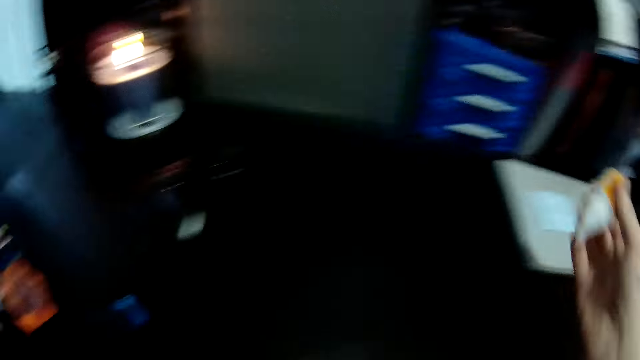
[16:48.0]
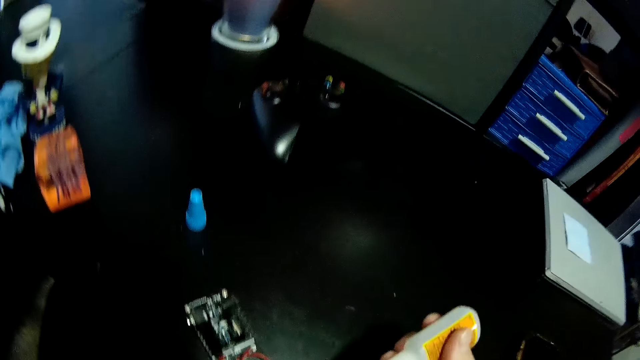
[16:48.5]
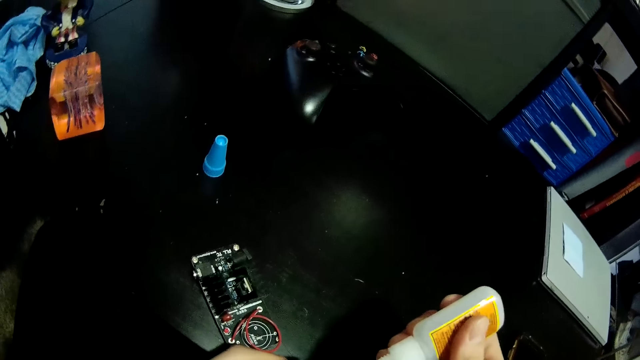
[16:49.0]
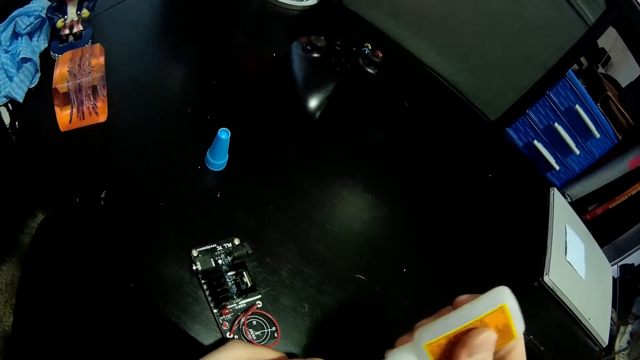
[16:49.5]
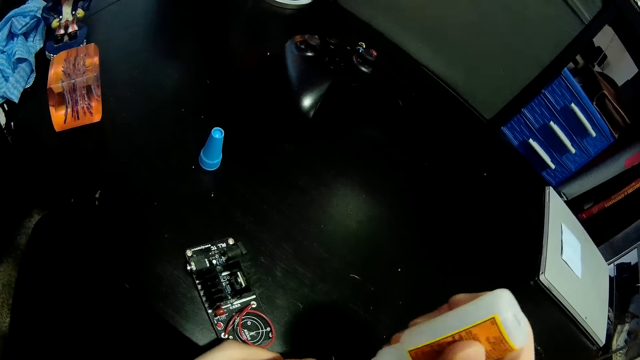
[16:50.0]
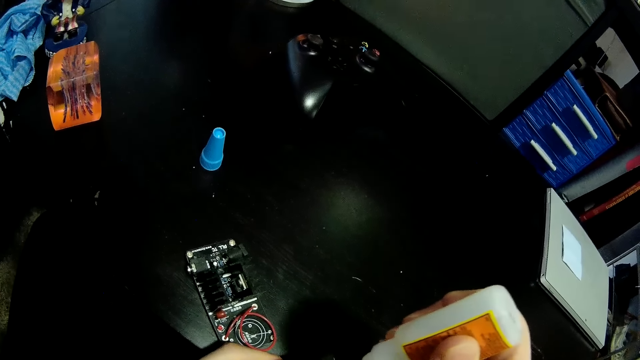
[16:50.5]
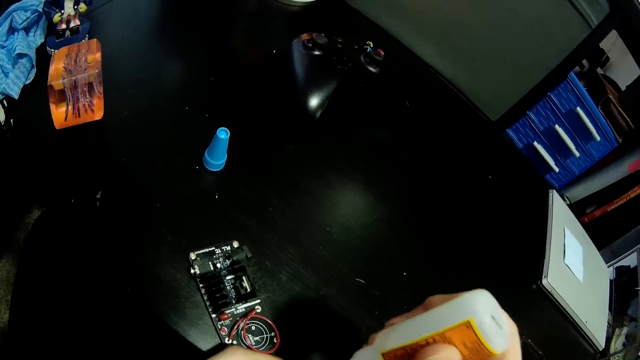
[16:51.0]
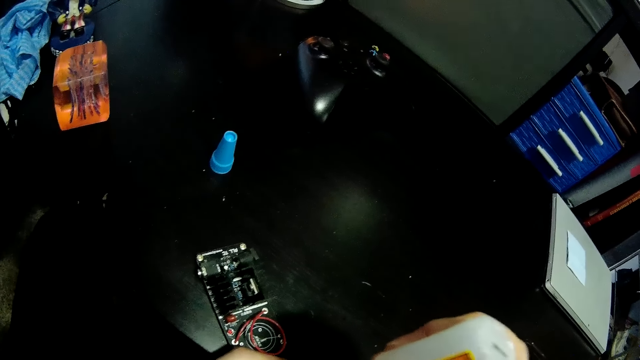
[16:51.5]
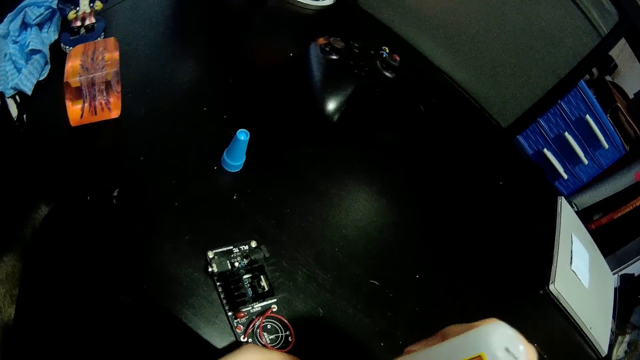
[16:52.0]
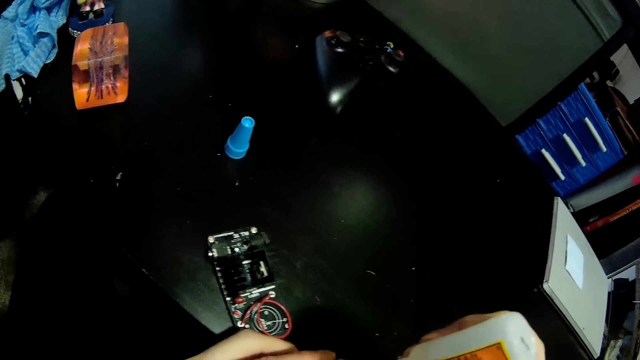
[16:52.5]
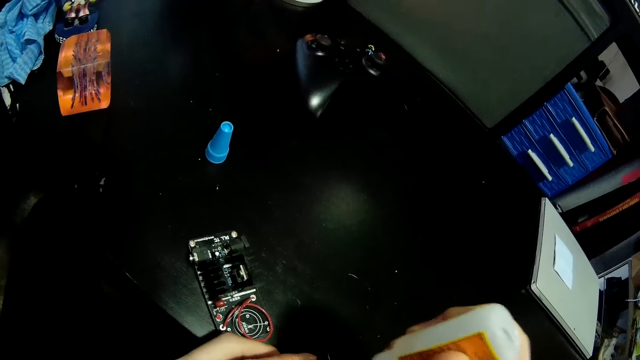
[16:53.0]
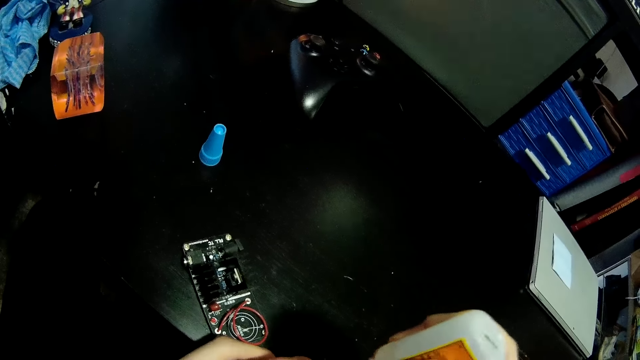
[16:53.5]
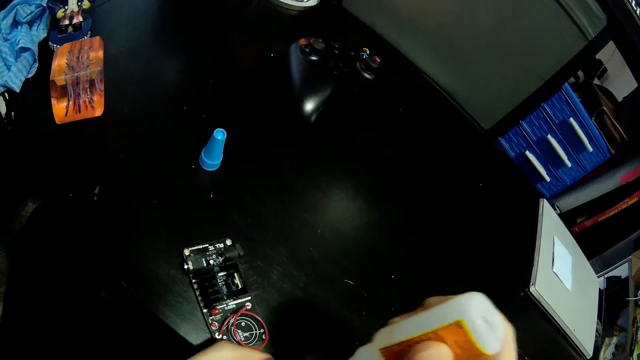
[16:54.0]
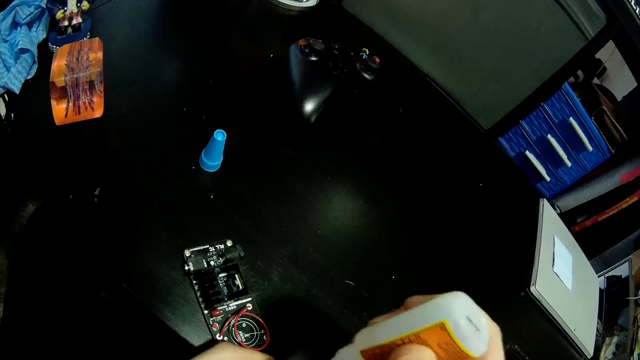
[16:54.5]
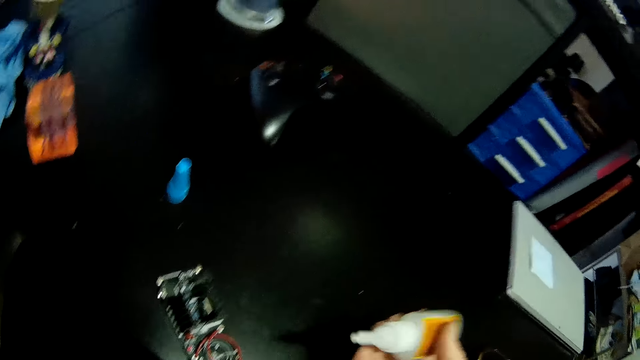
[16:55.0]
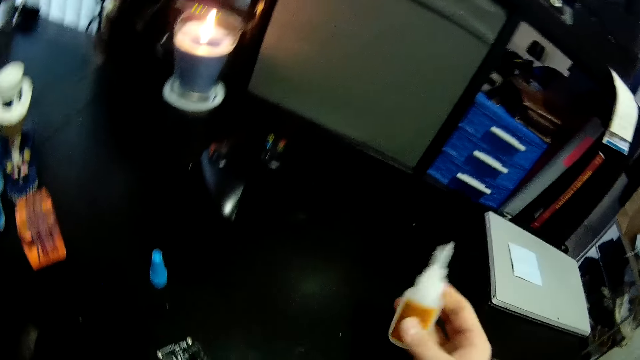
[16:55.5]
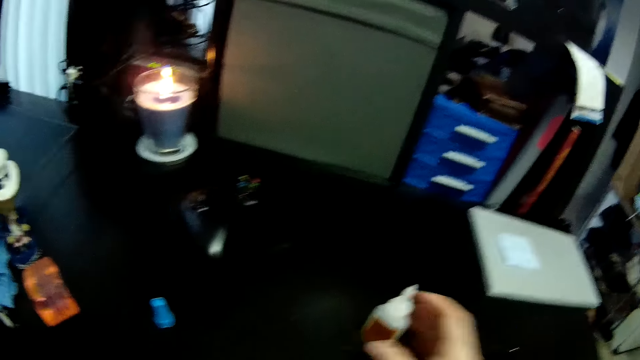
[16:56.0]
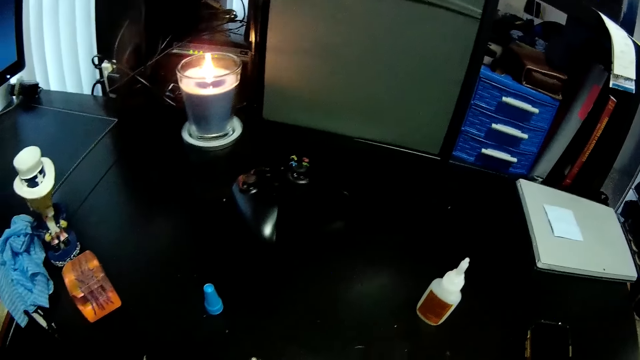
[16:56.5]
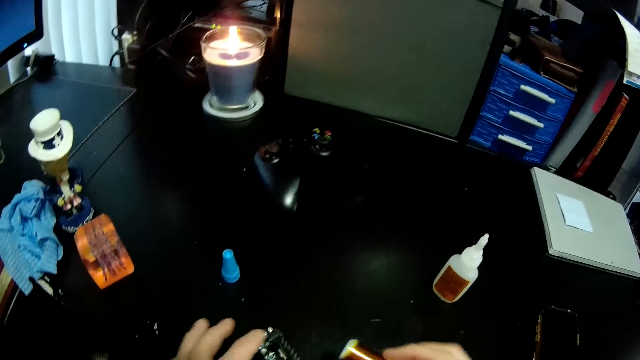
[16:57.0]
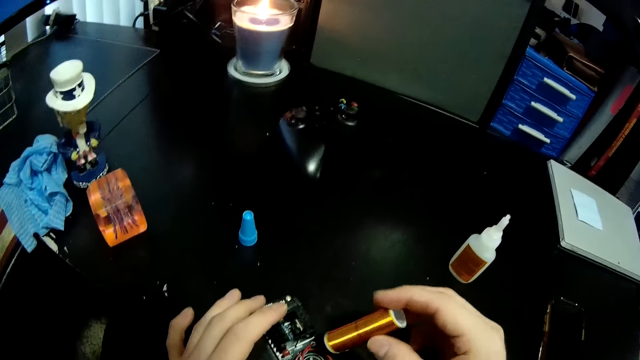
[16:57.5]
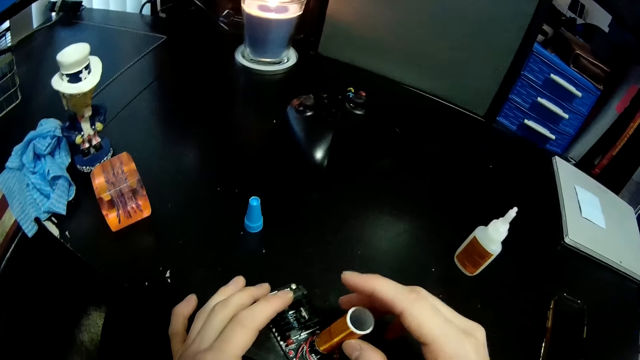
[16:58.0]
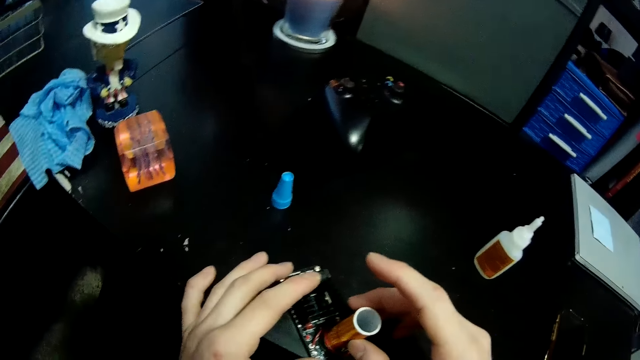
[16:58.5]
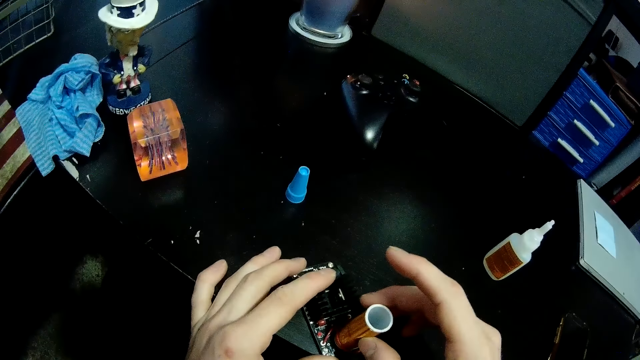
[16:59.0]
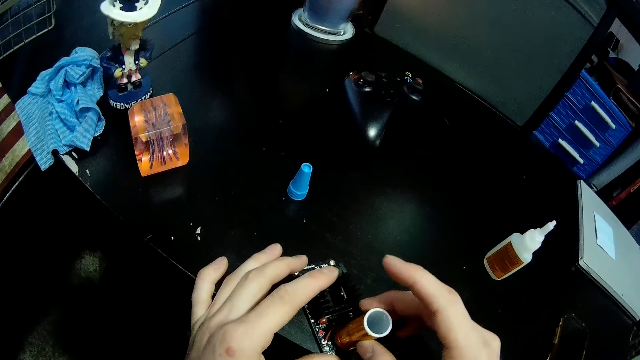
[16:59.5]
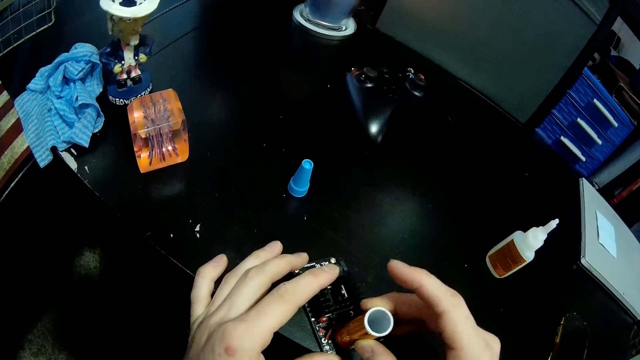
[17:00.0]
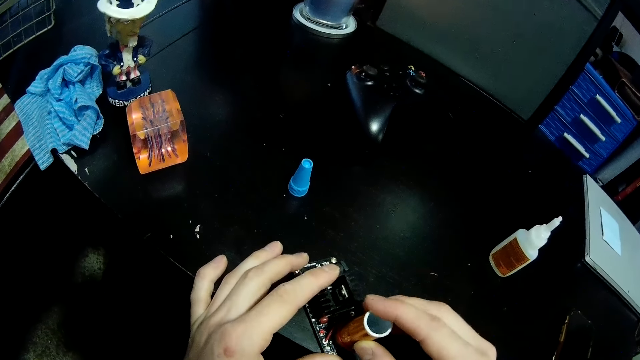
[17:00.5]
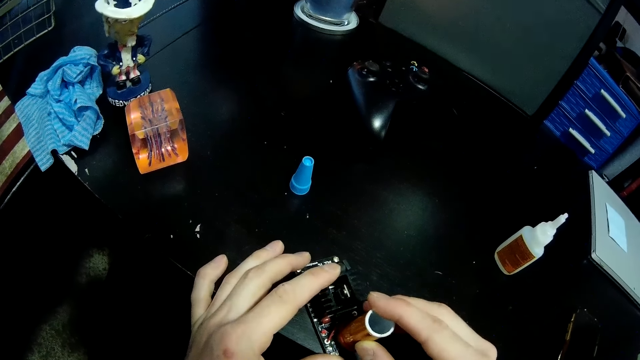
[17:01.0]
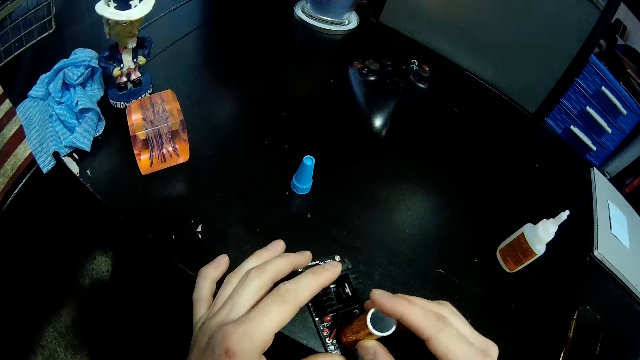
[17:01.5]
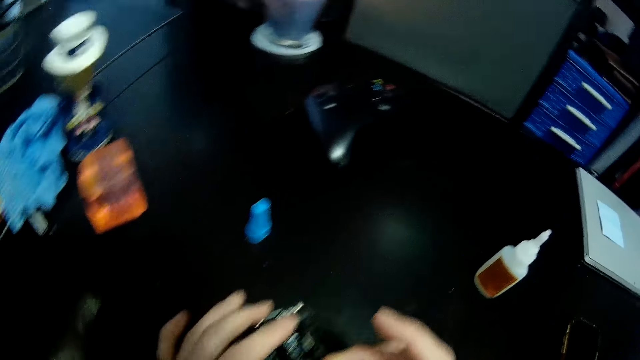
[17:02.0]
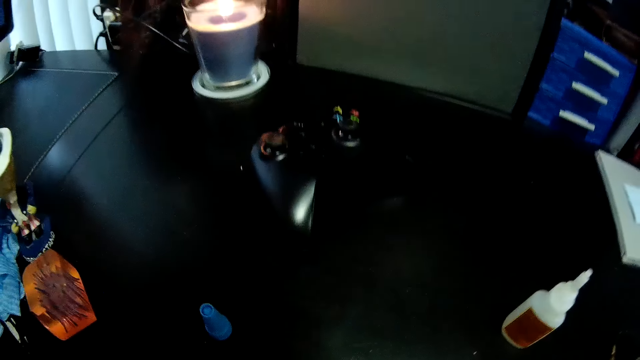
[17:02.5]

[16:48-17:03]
The camera wearer uses the glue on the motherboard. They drop the glue bottle on the table. They fix the woods on the motherboard.

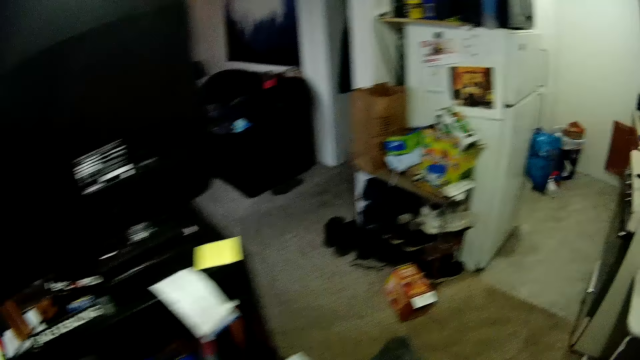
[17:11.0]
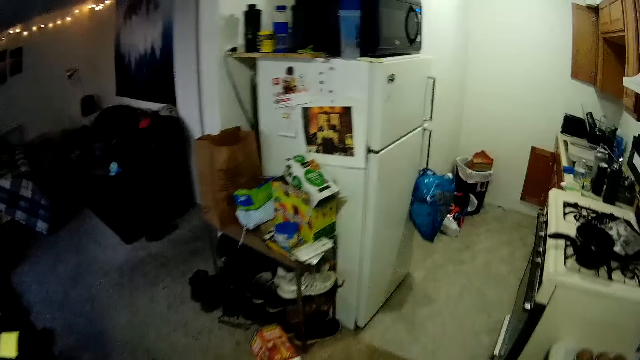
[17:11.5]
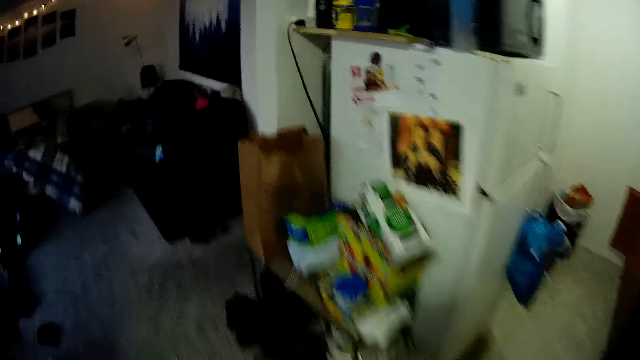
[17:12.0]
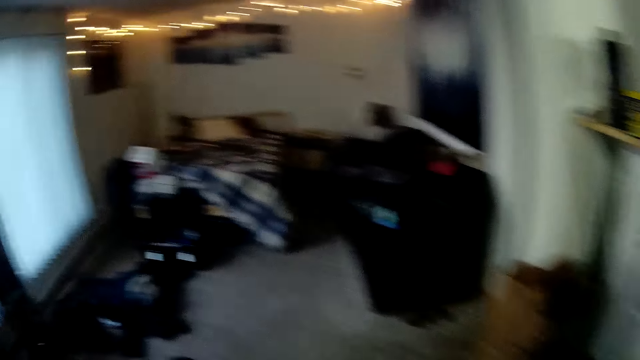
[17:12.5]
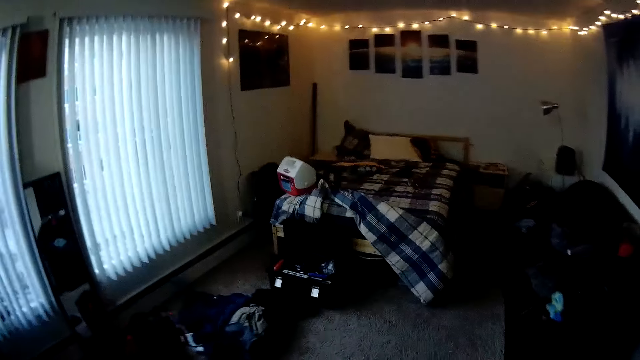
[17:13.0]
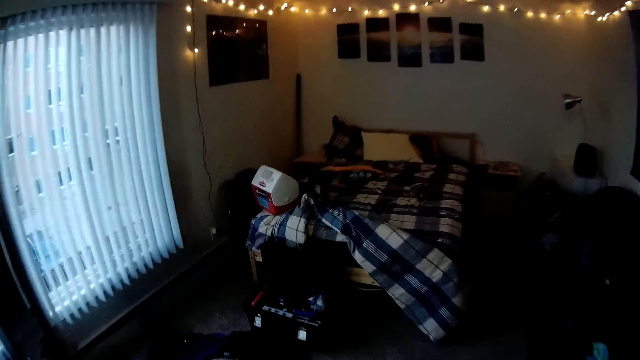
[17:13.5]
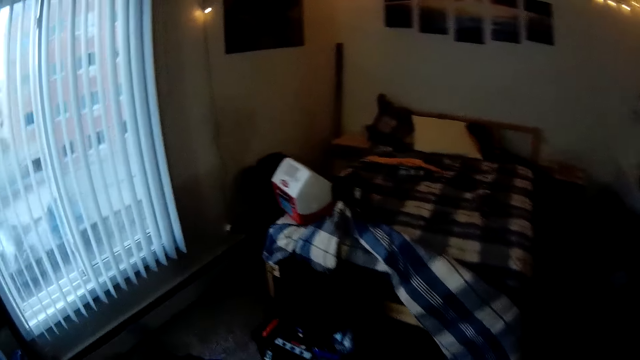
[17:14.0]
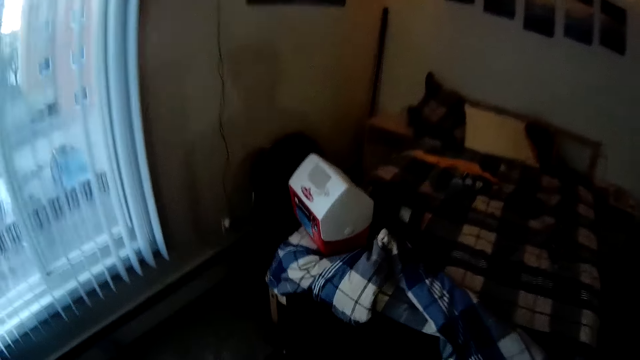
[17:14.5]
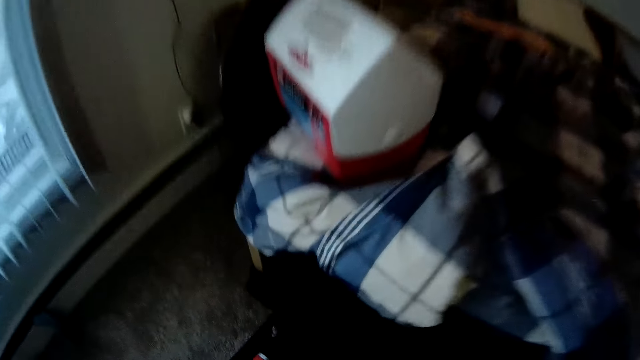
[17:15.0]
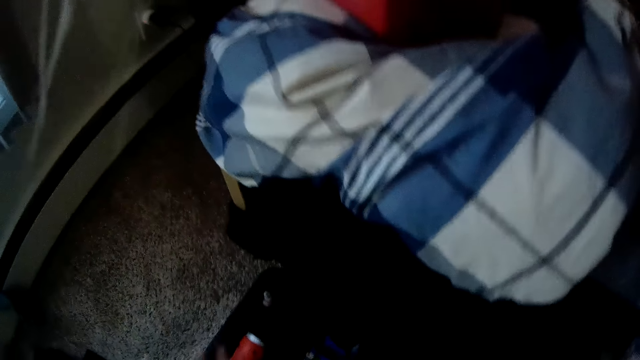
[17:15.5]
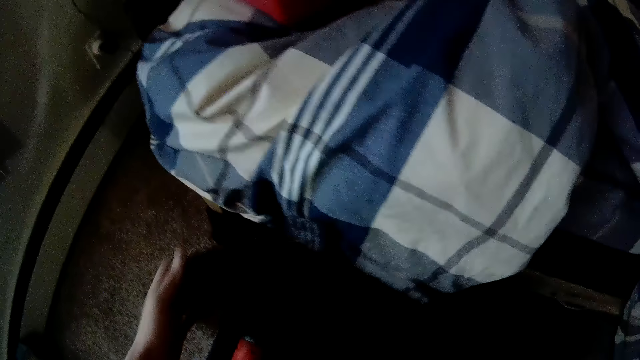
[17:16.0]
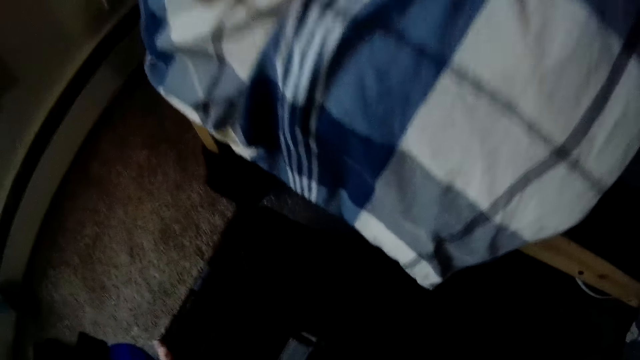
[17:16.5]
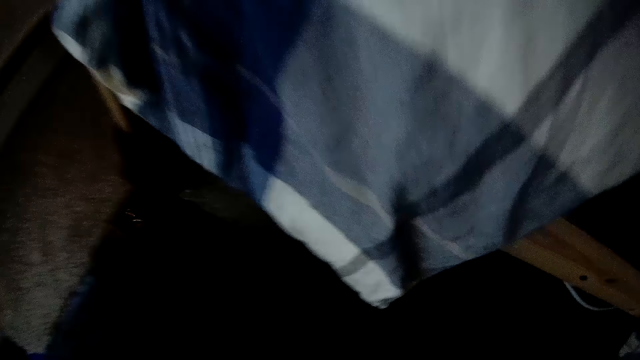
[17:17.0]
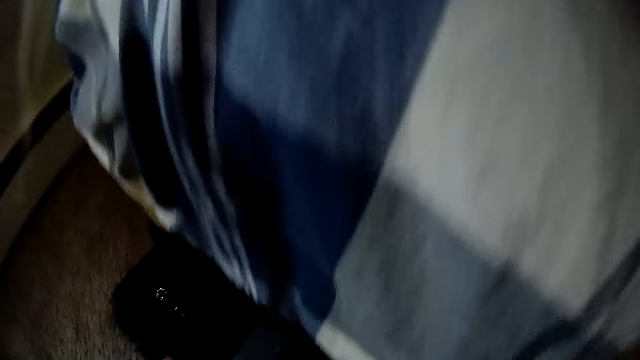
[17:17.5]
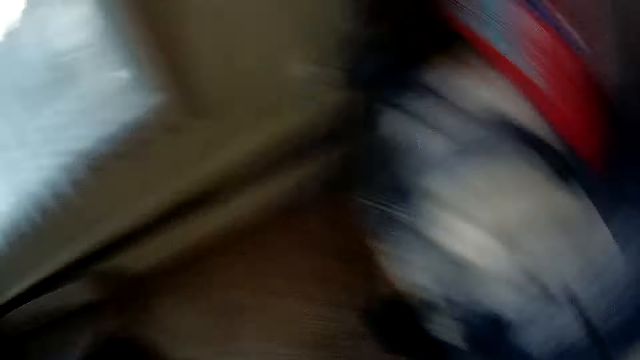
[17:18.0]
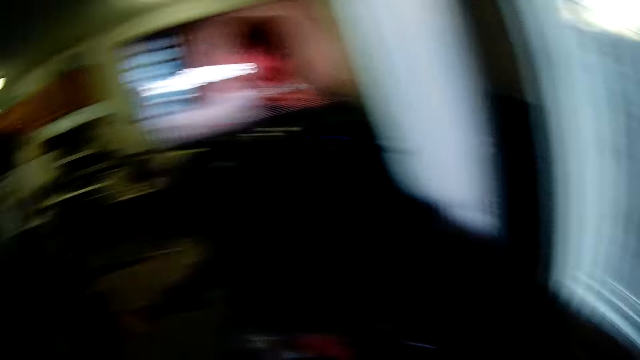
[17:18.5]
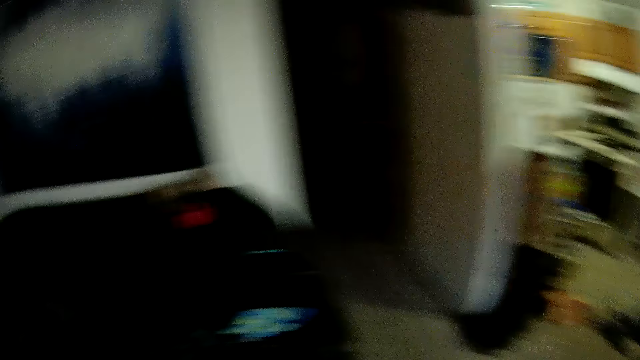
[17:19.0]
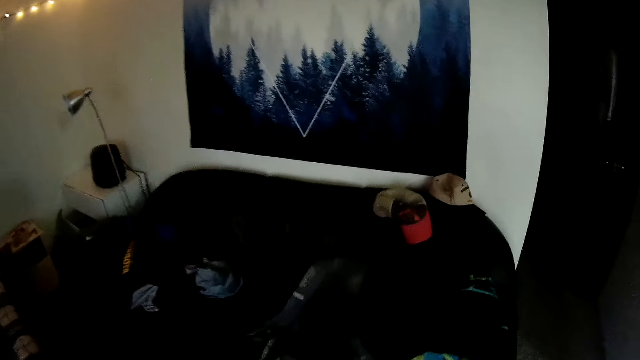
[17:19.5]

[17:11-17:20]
The camera wearer walks around. They close the box. They push the box under the bed and walk around.
